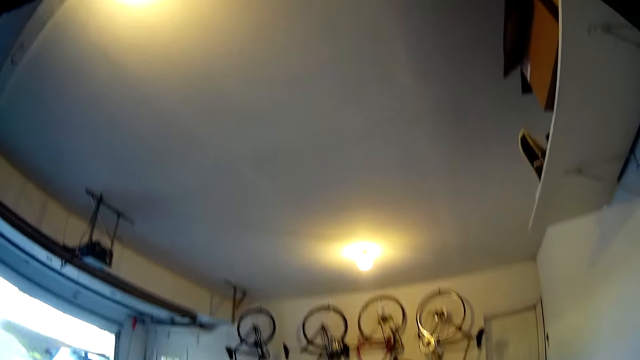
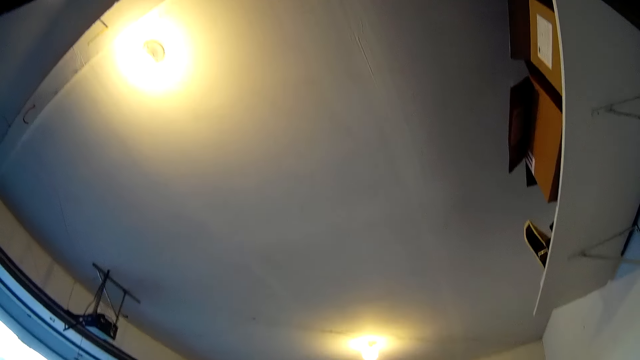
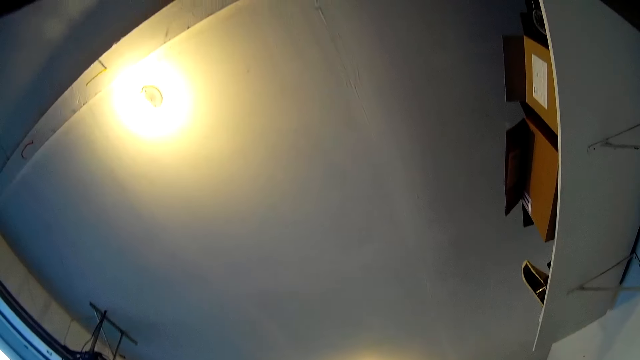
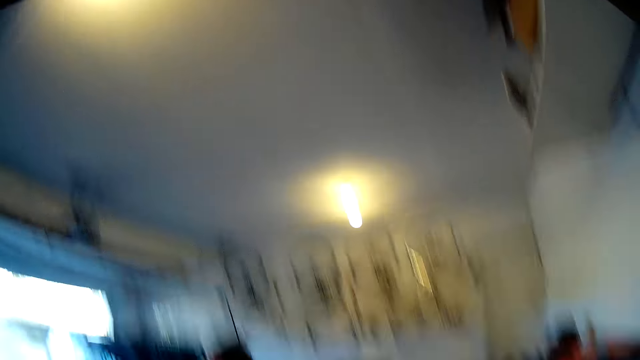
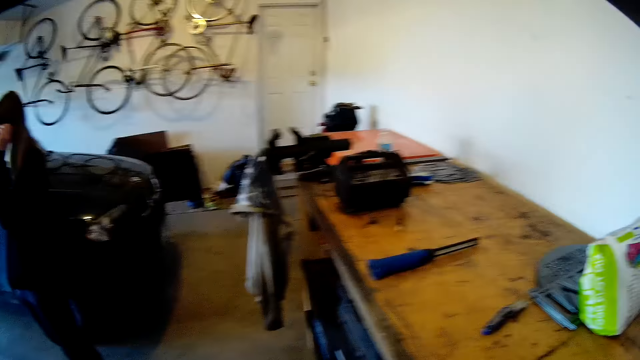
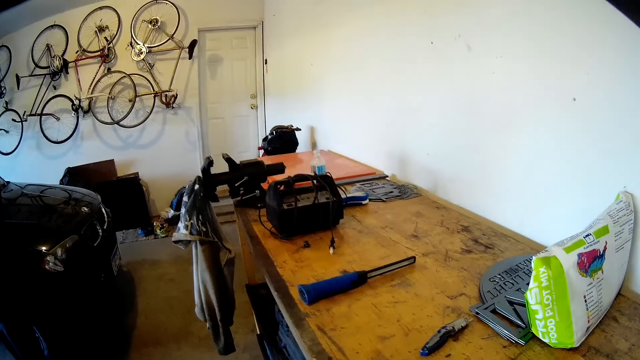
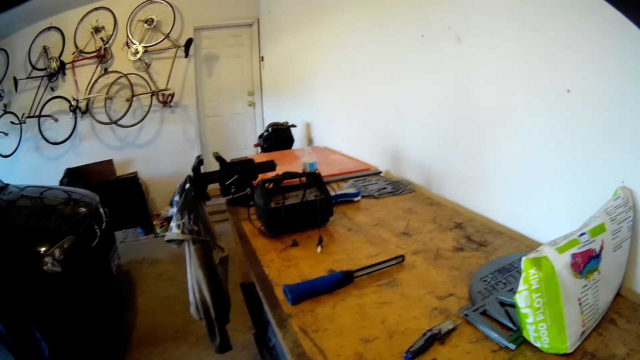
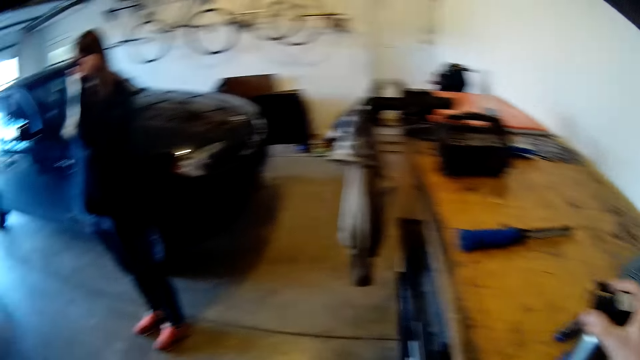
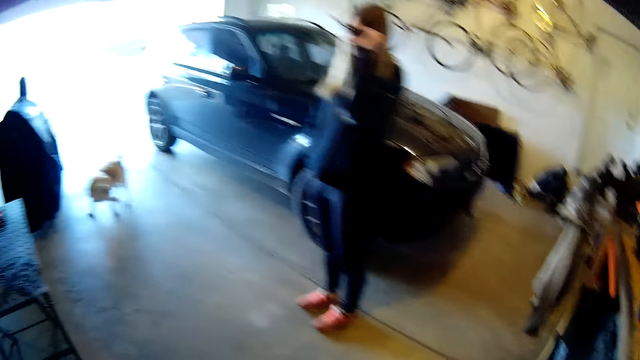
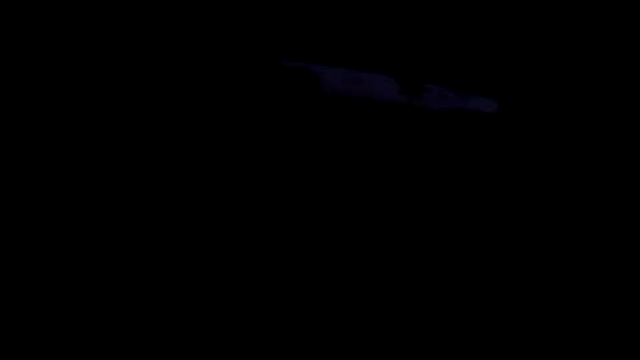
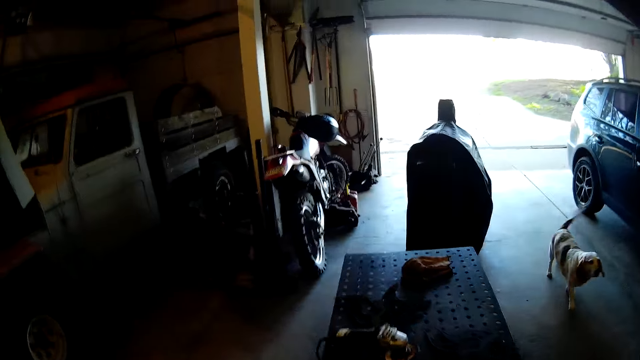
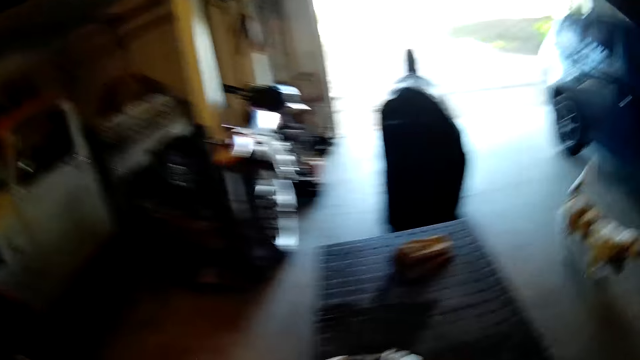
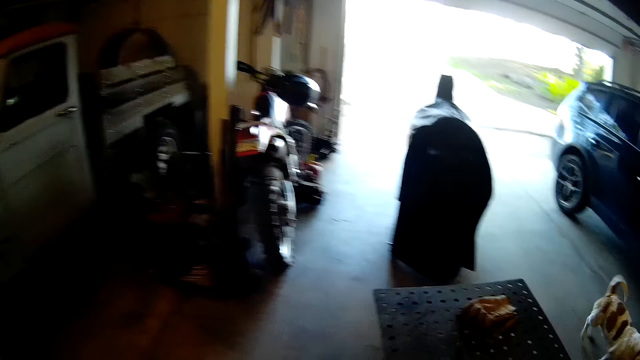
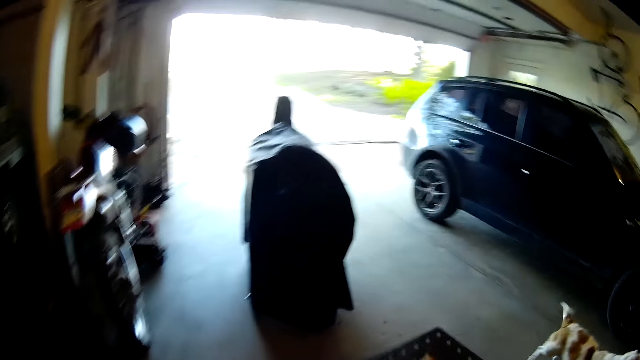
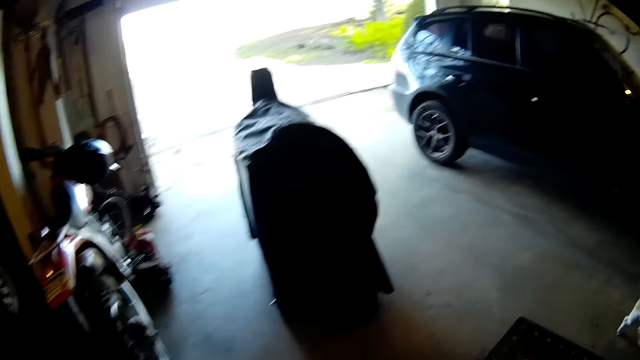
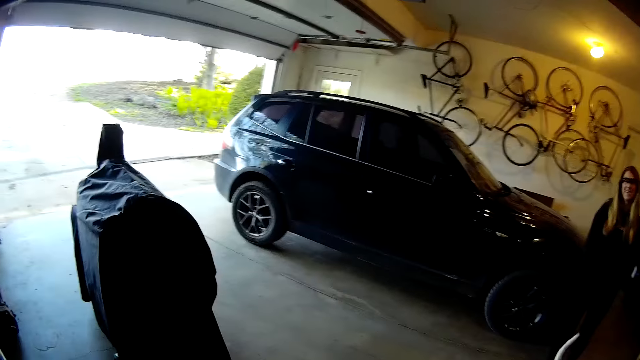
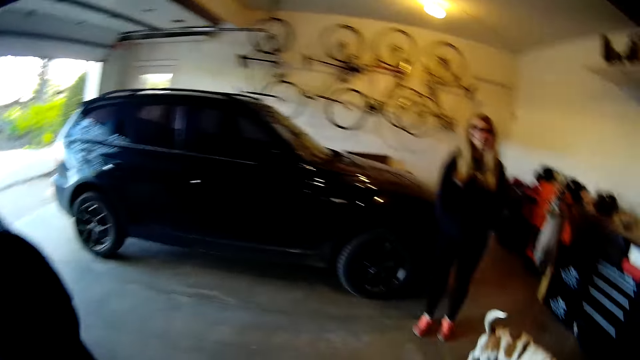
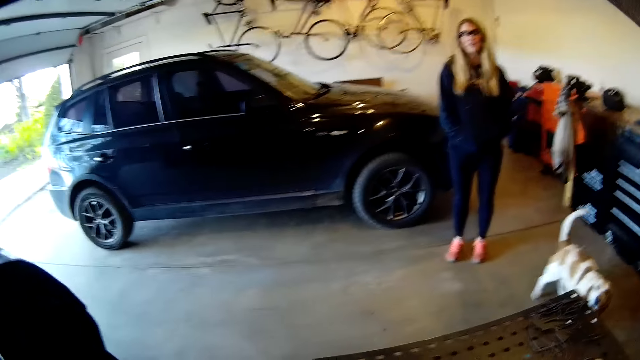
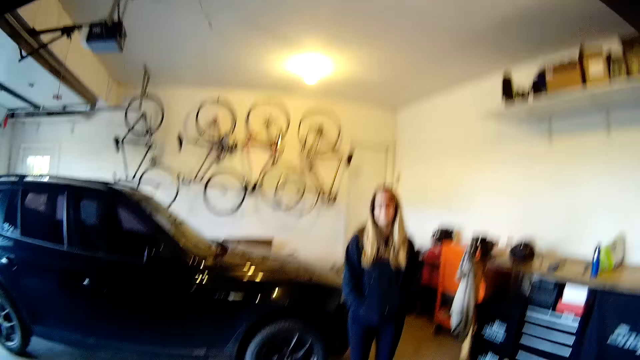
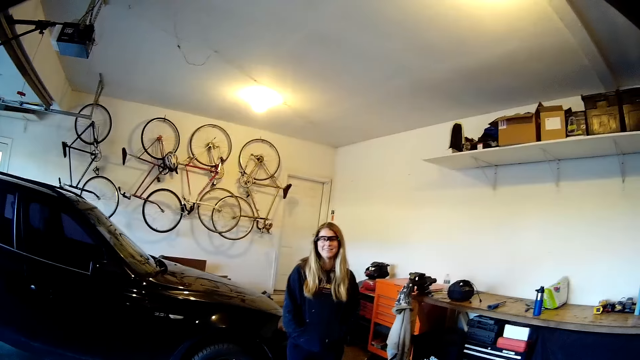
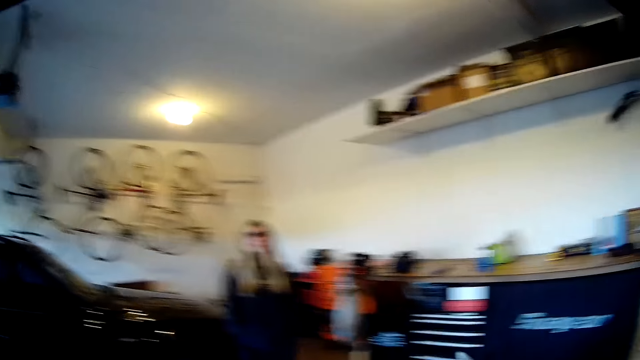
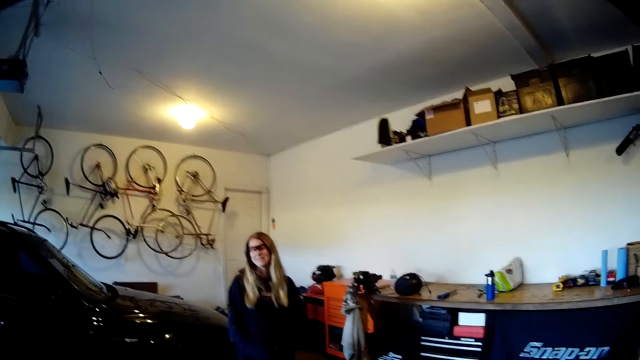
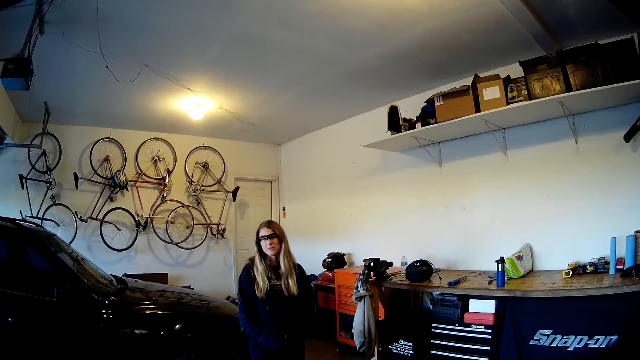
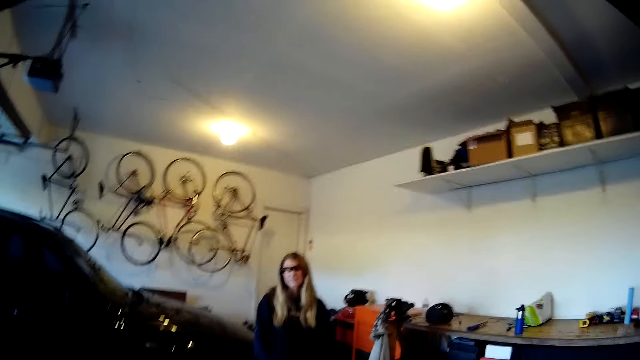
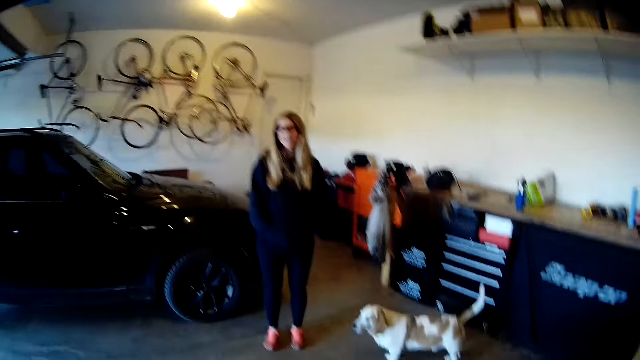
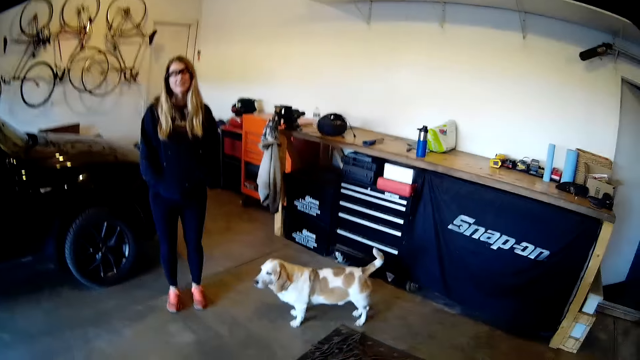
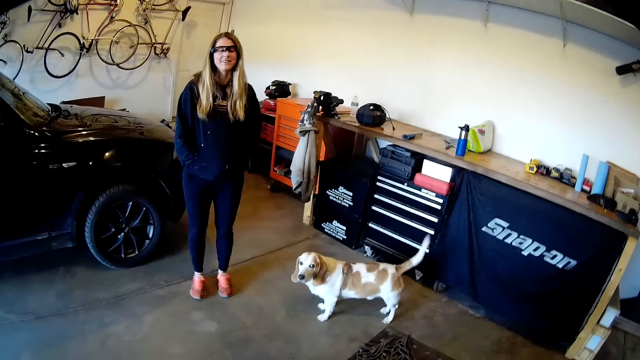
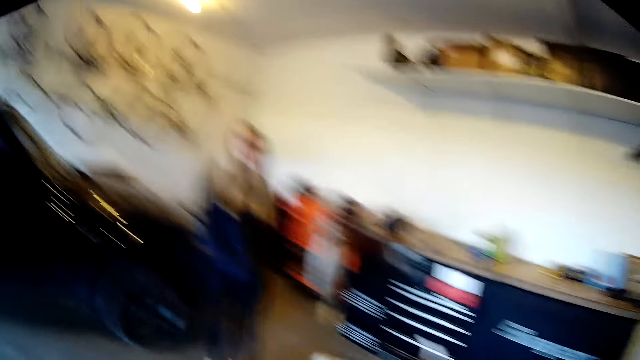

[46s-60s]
The camera wearer drops a cup with his right hand on the table. He walks in the workshop. A lady converses with the camera wearer.

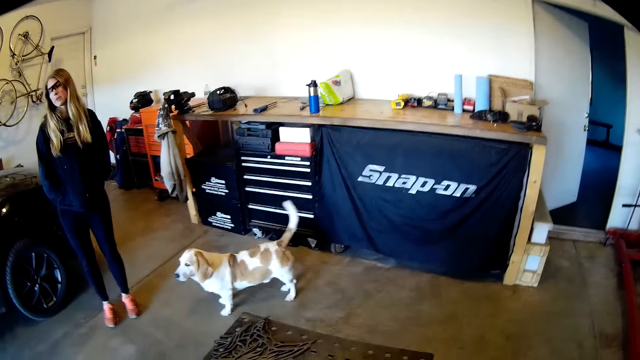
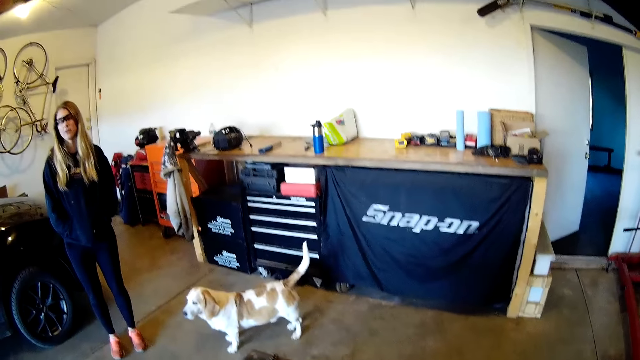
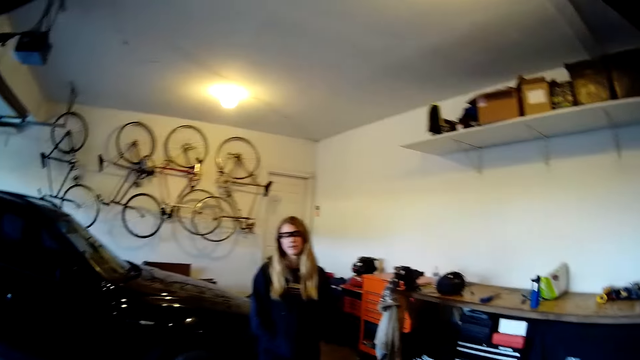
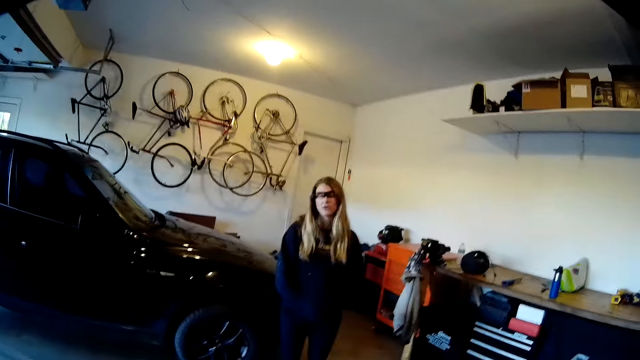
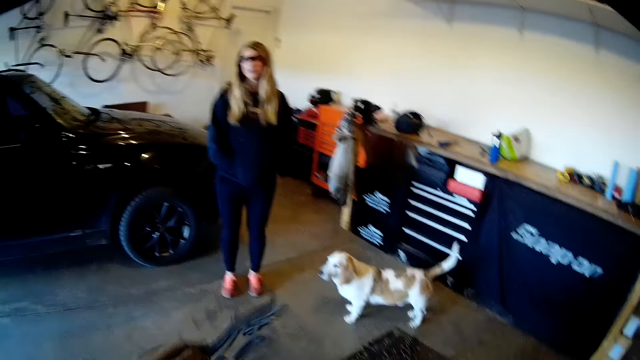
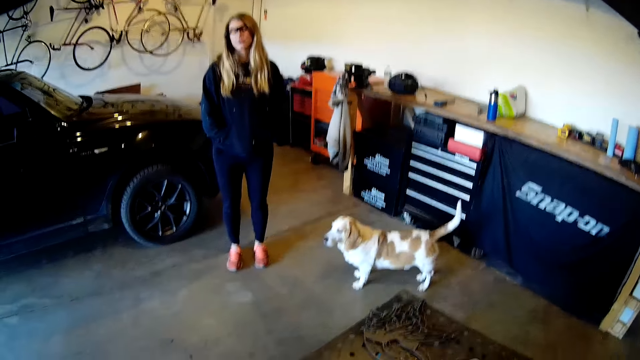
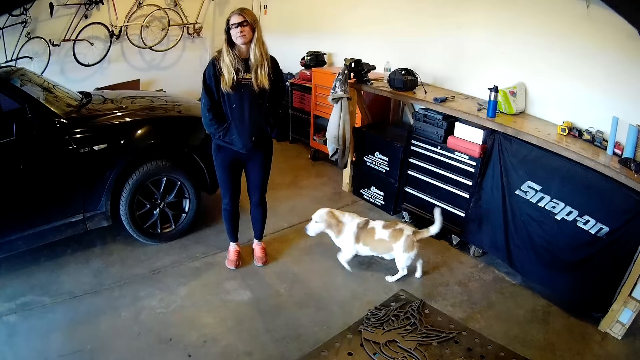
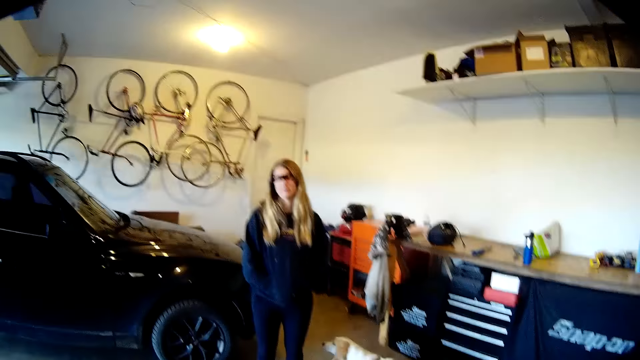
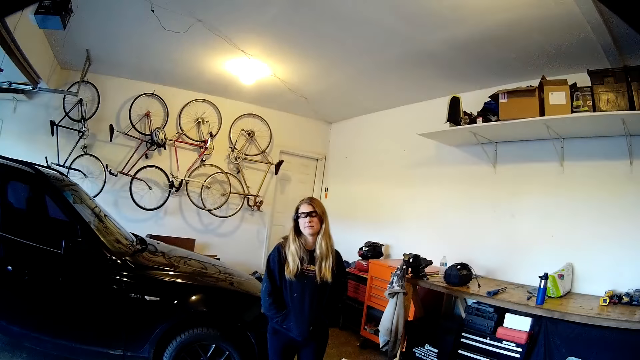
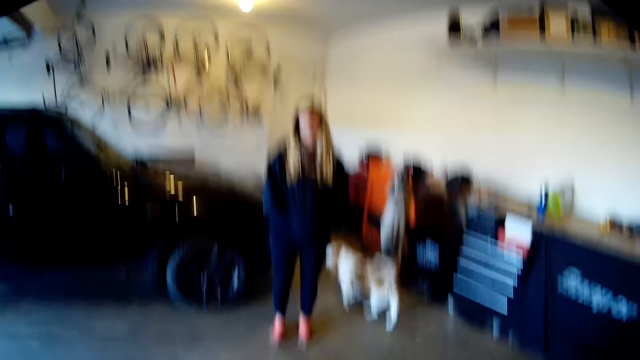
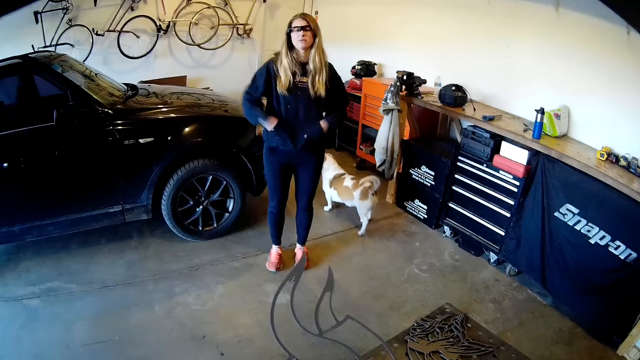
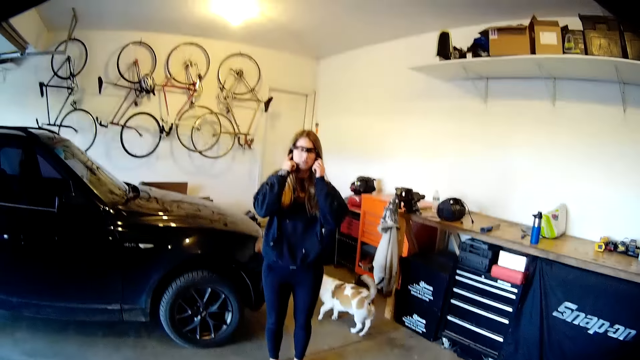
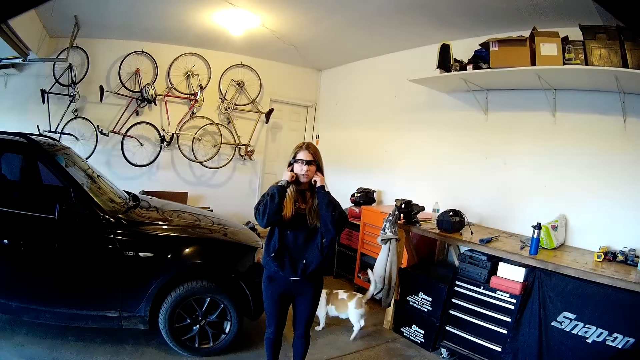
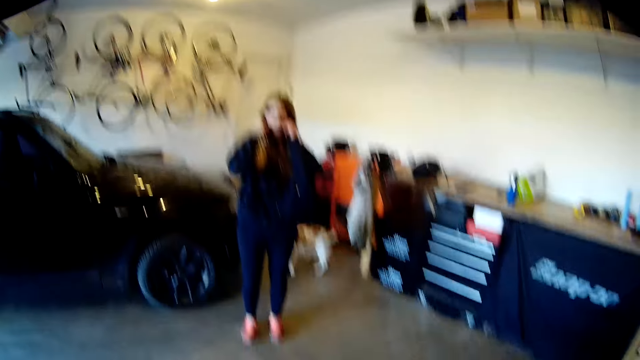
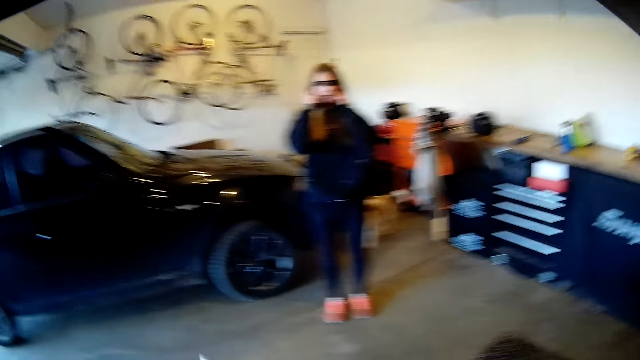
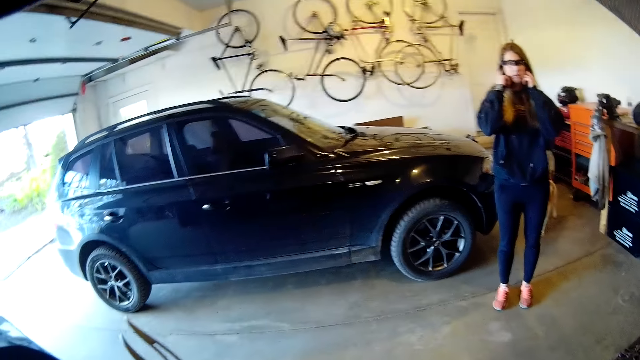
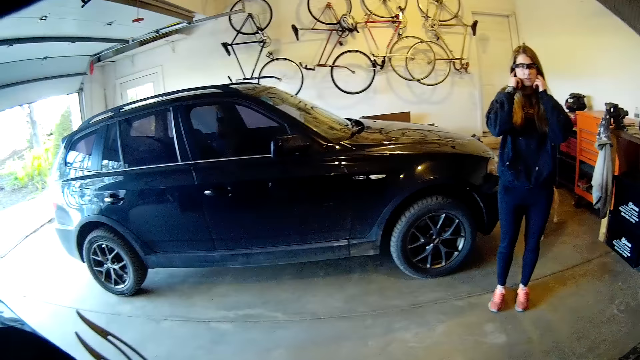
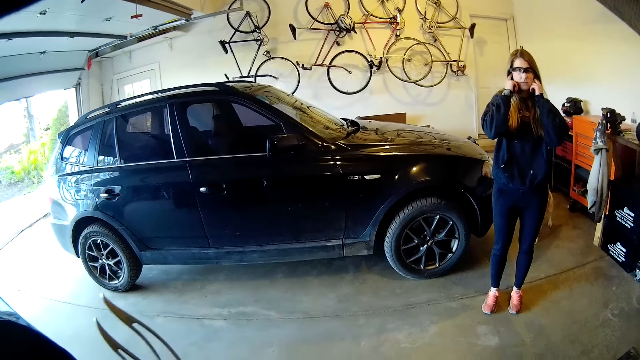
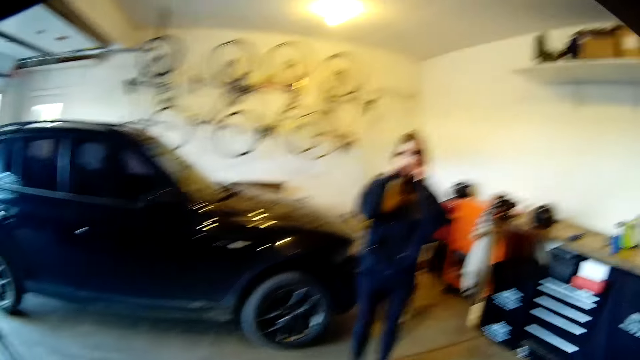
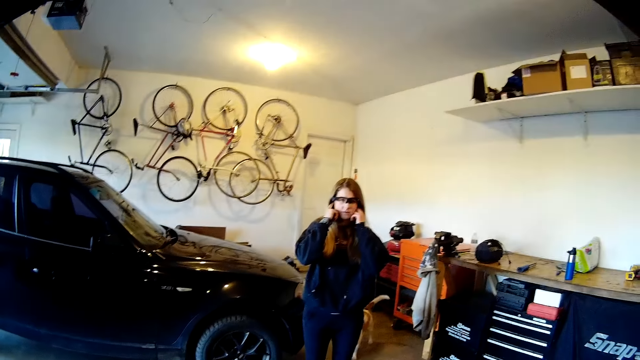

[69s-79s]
The camera wearer picks up a metal piece from the workbench. They drop the metal piece on the workbench. They pick up the metal piece from the workbench.
